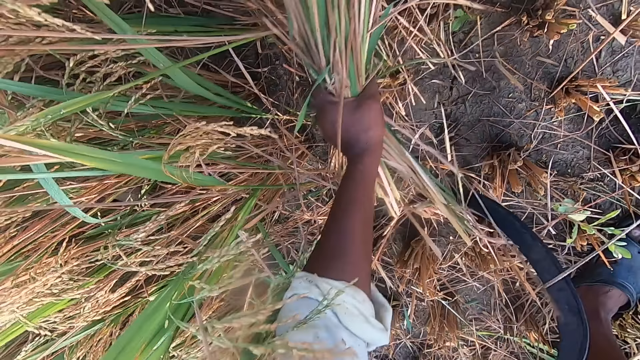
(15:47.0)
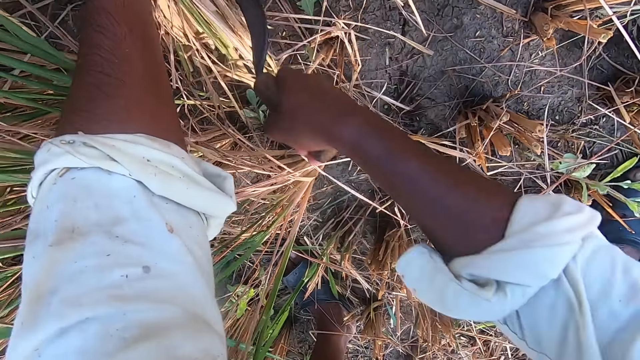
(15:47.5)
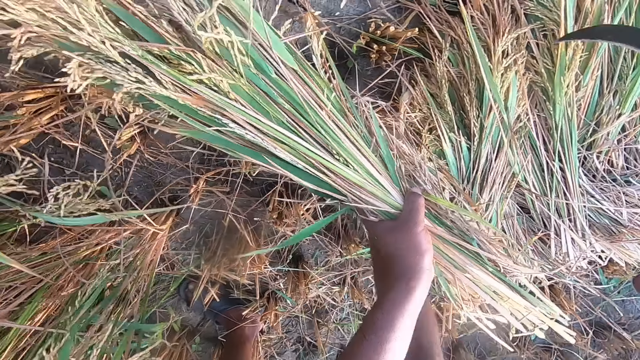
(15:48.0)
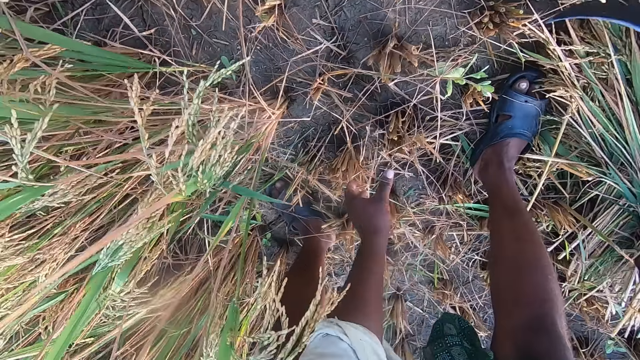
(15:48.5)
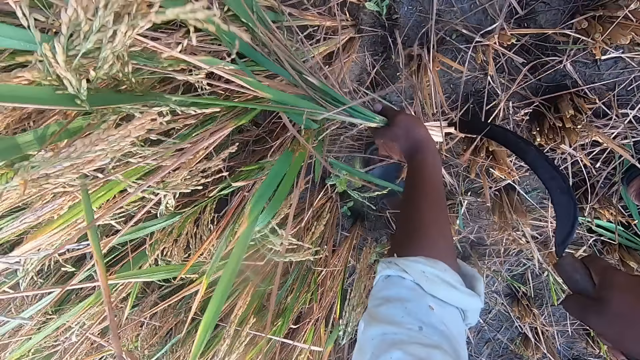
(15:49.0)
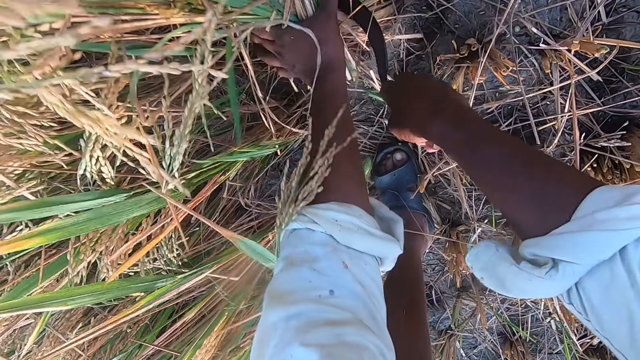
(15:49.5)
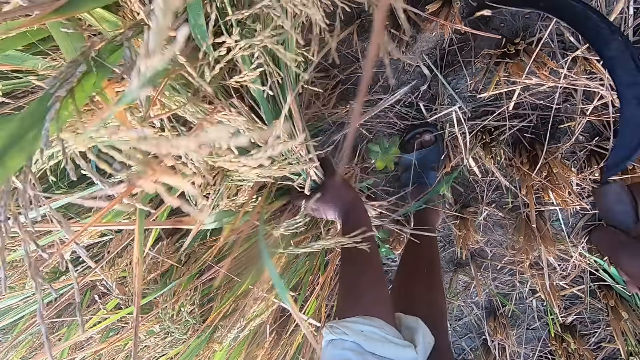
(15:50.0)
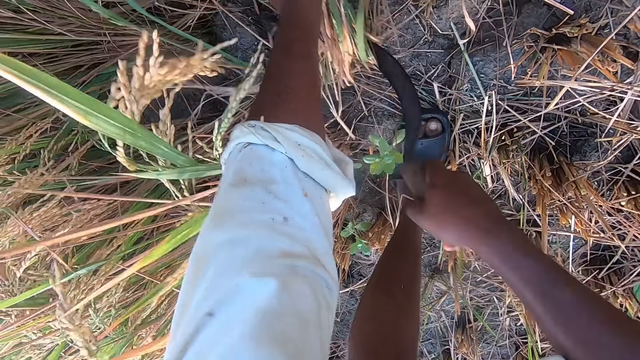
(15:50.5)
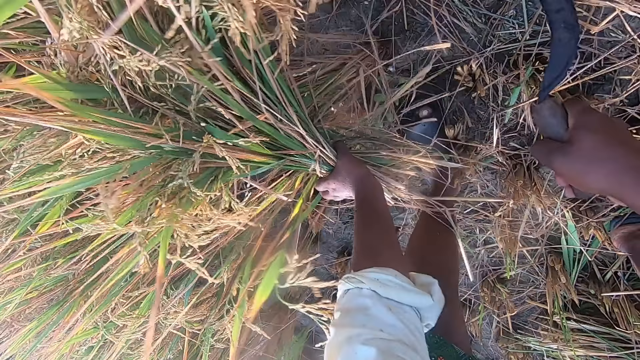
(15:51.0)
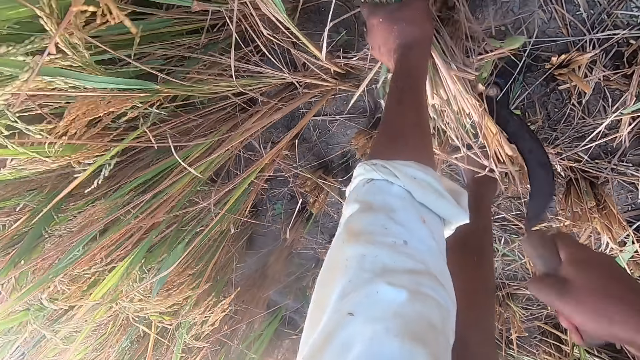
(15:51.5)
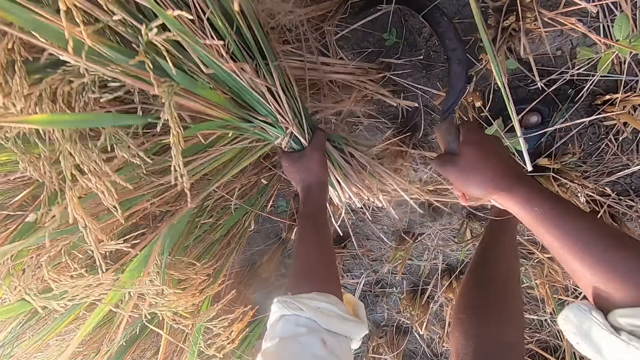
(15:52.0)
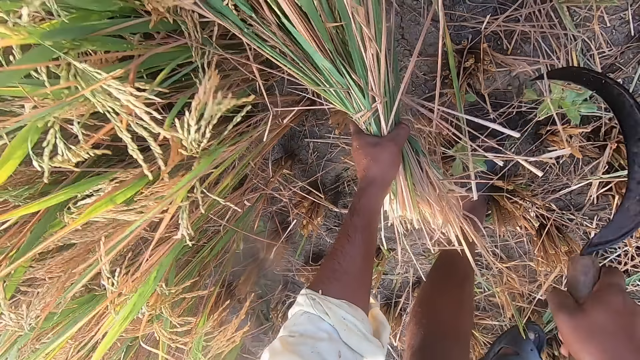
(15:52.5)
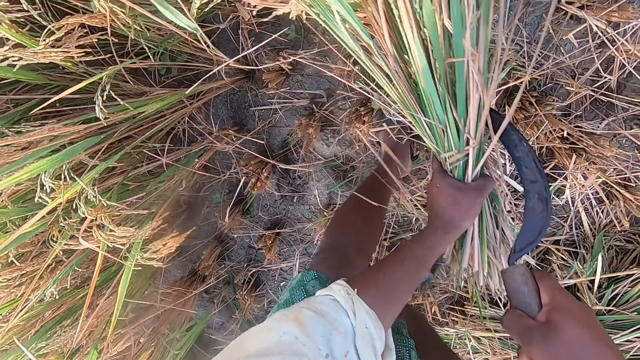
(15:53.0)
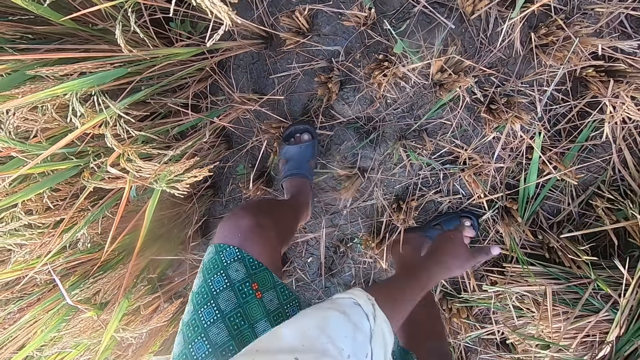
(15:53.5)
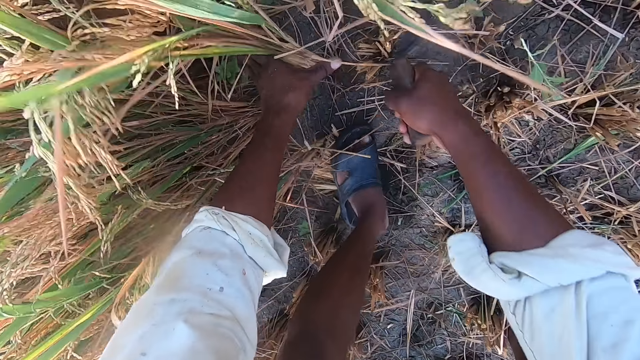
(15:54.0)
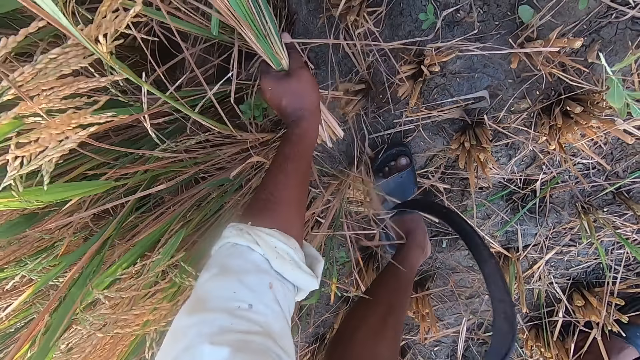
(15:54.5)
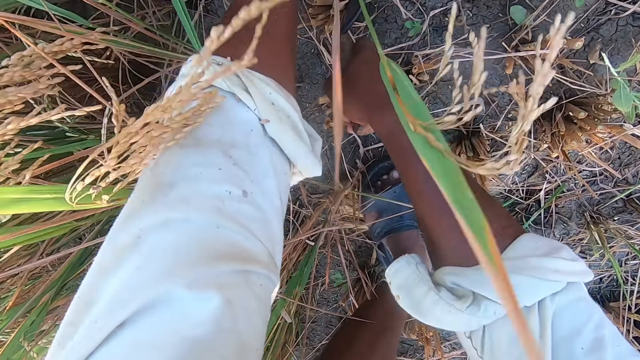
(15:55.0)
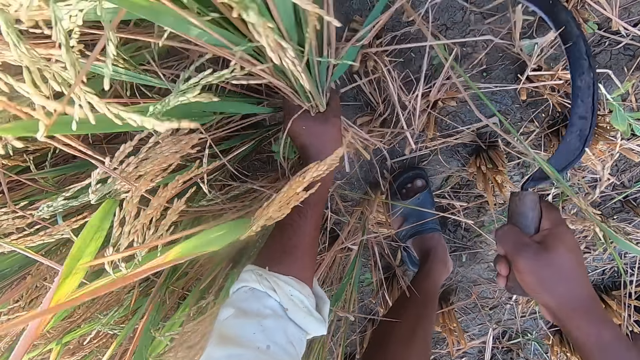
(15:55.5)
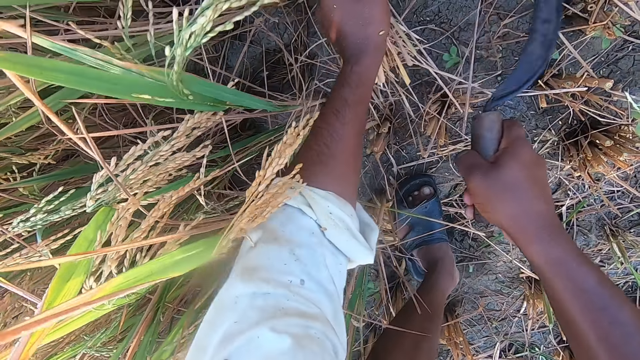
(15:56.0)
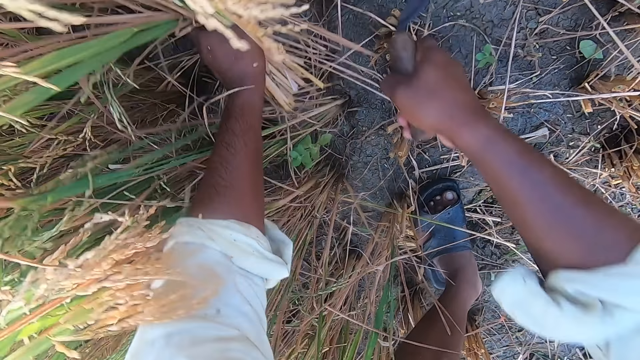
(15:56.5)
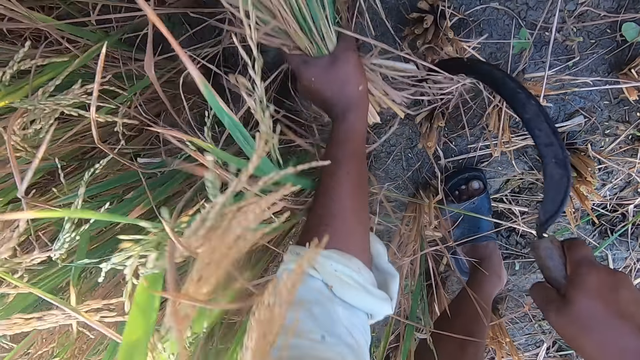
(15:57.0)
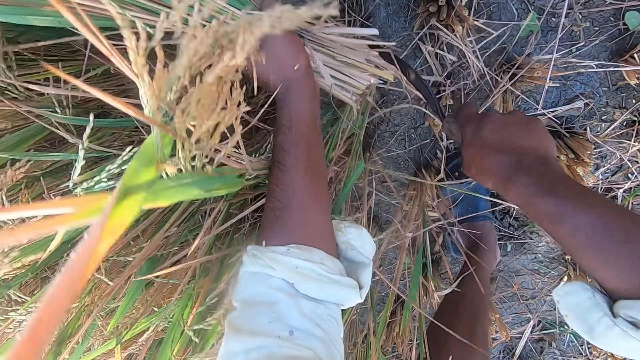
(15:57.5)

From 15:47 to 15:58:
The camera wearer drops the stack of straw on the ground. They cut straw from the ground with a hand sickle. They drop the stack of straw on the ground. They cut straw from the ground with the hand sickle.

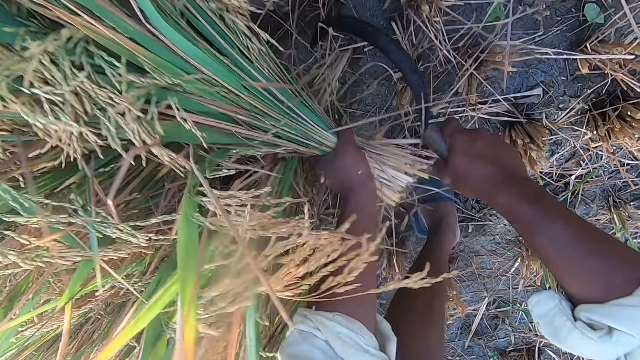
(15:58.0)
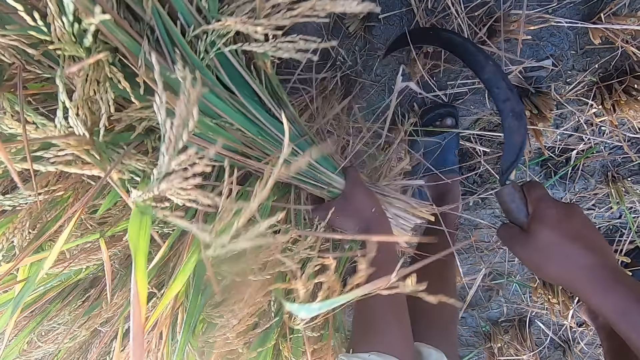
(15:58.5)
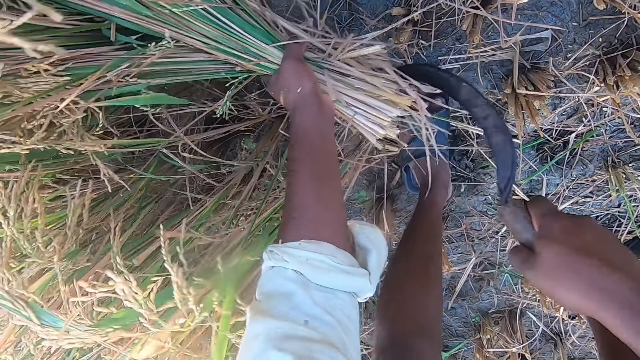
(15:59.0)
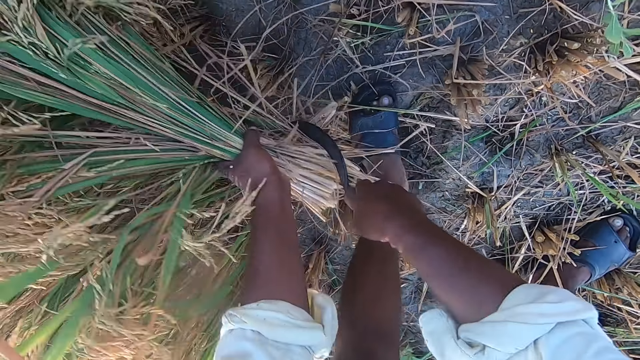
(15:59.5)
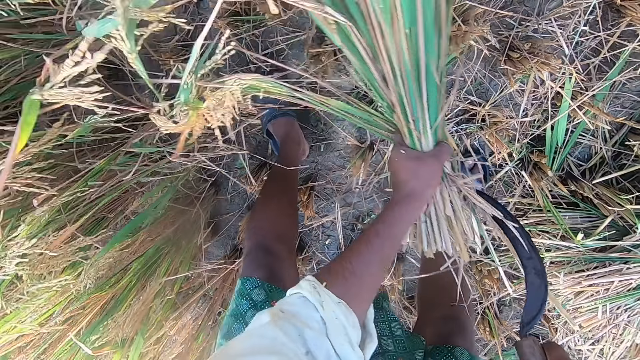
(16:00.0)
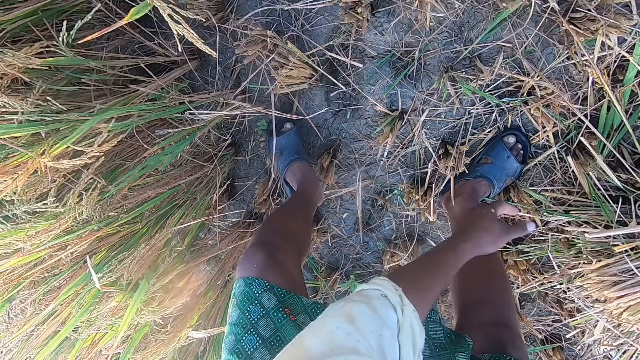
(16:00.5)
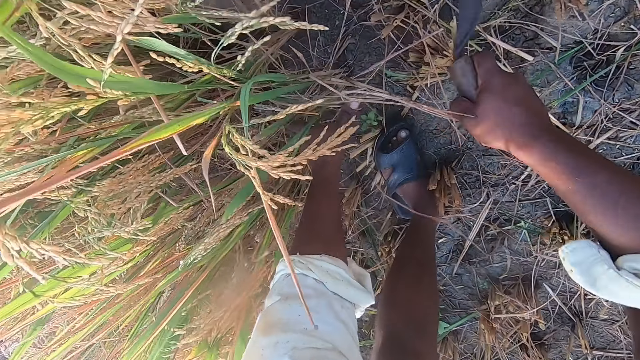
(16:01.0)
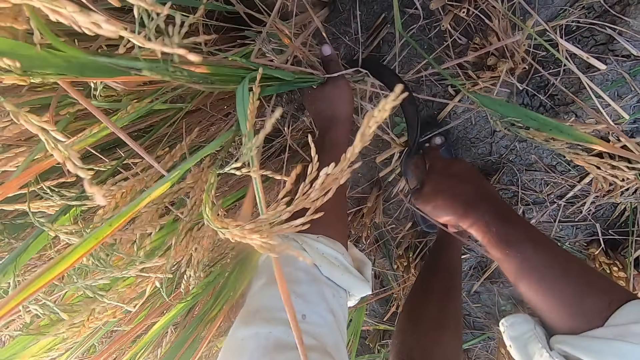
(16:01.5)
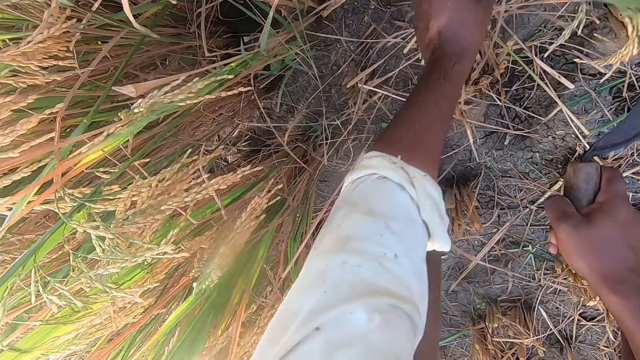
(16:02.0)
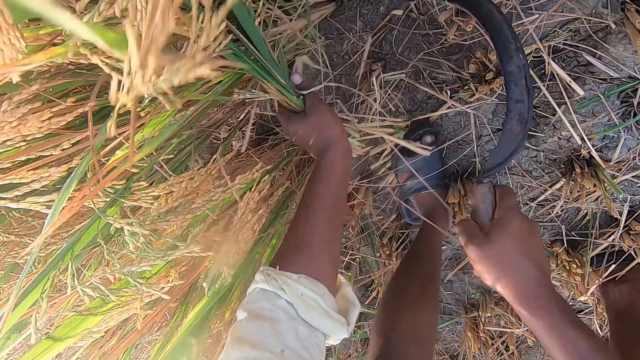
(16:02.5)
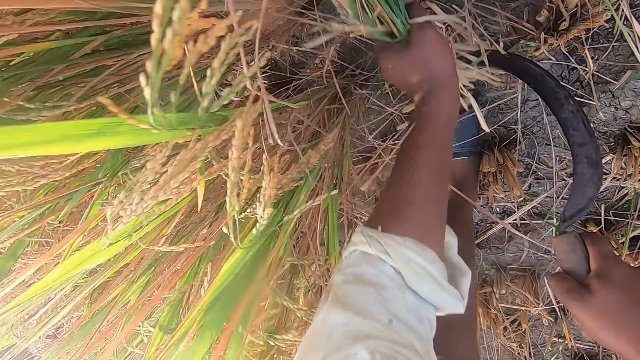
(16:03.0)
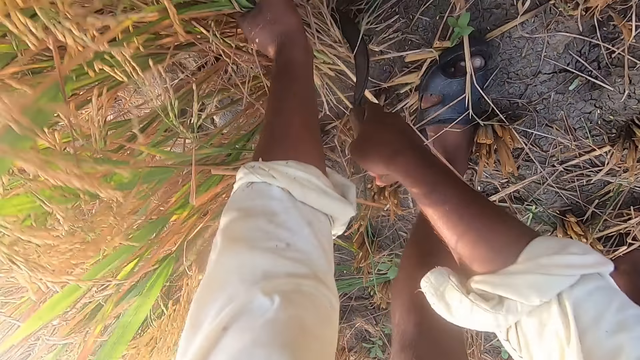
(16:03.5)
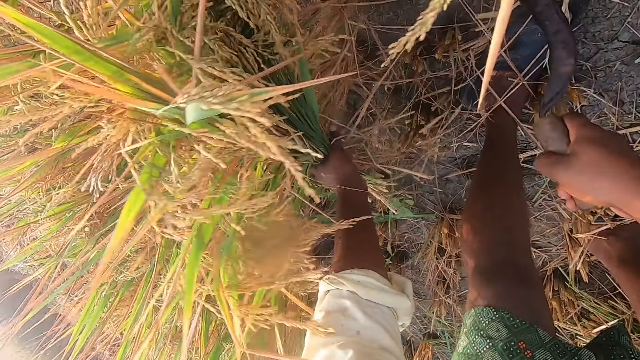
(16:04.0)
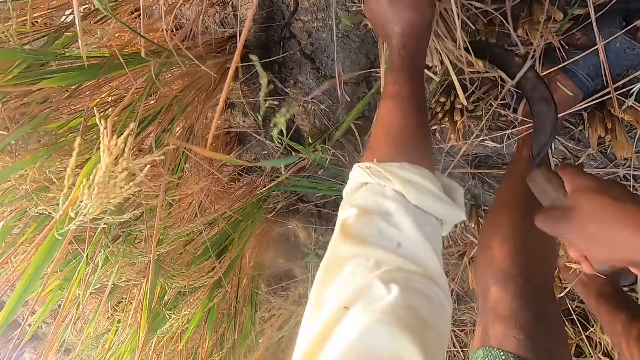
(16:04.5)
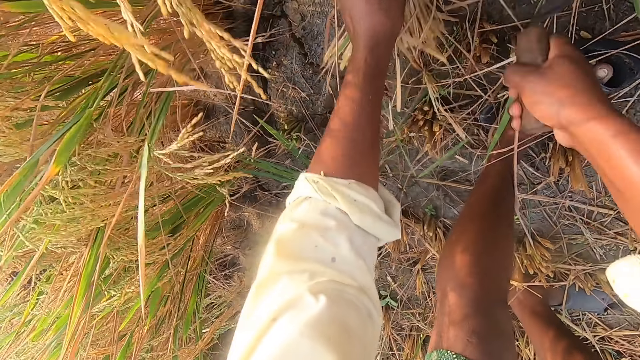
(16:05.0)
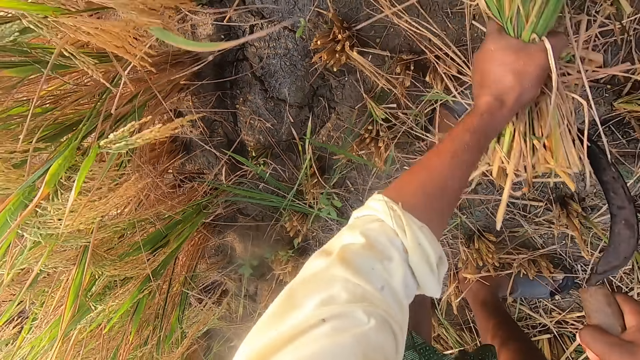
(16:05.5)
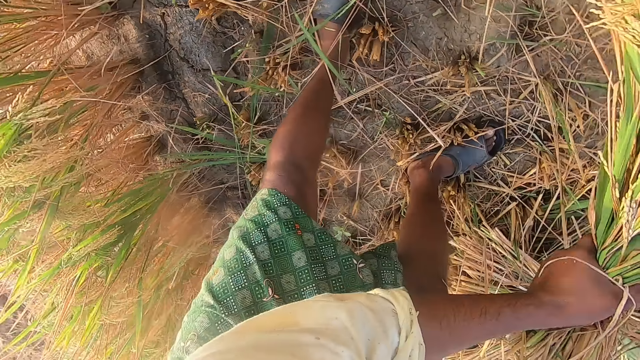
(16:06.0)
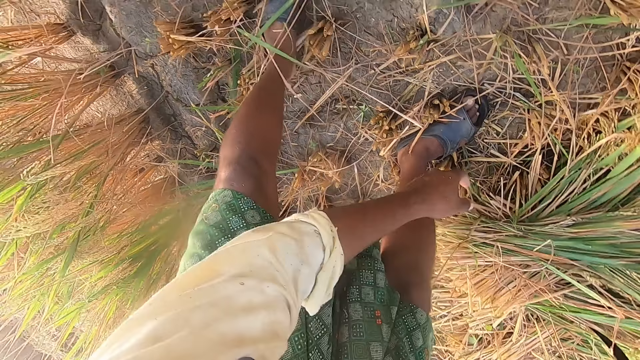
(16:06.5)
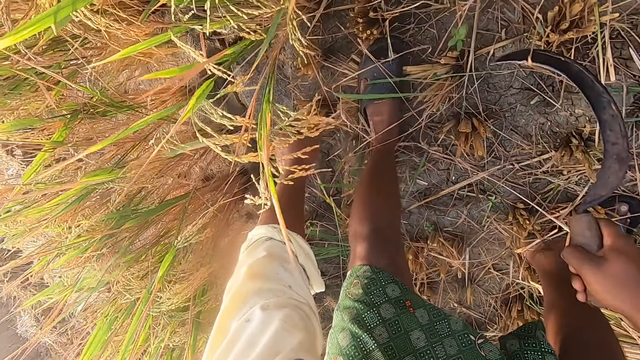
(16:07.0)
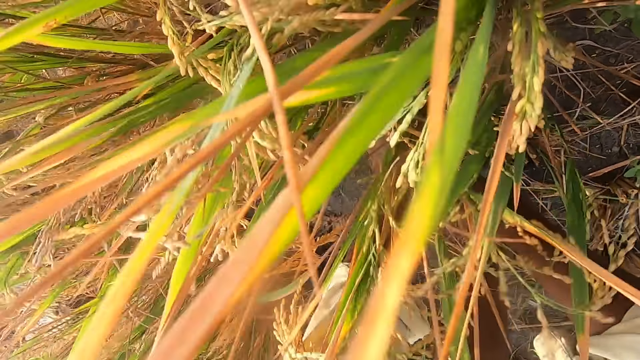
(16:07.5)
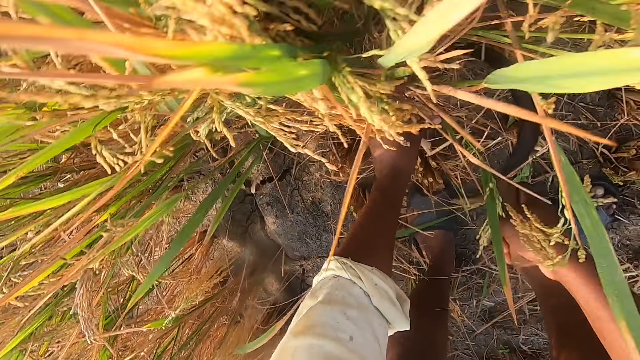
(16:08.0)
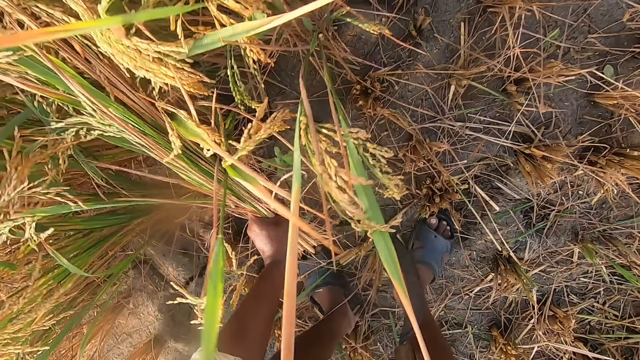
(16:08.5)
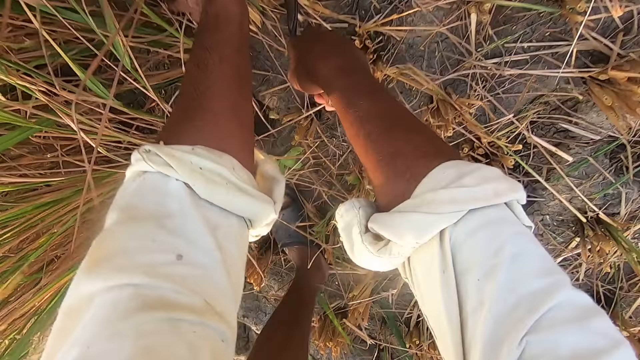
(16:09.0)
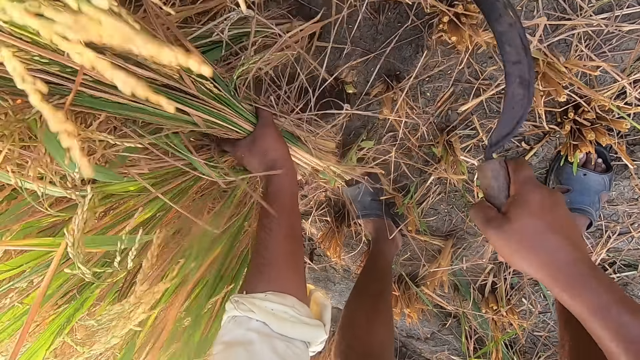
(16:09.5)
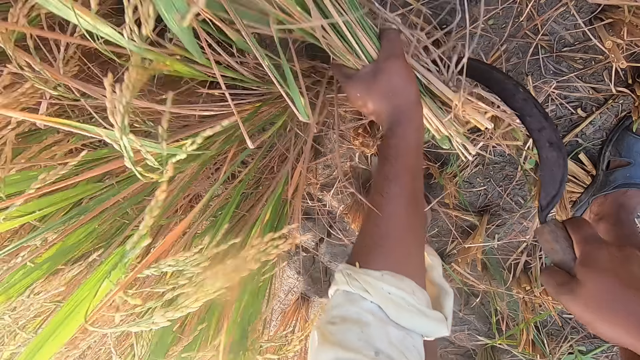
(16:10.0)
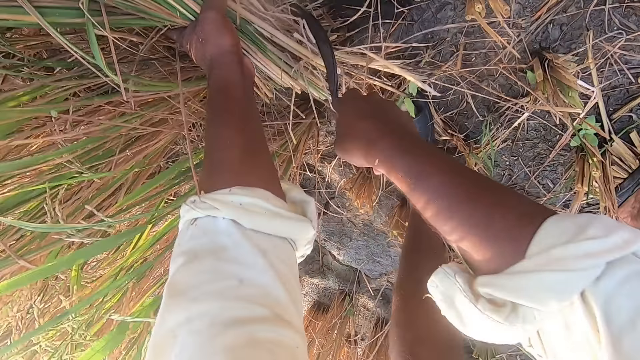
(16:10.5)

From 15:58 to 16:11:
The camera wearer drops the stack of straw on the ground. They cut straw from the ground with a hand sickle. They drop the stack of straw on the ground. They cut straw from the ground with the hand sickle.
